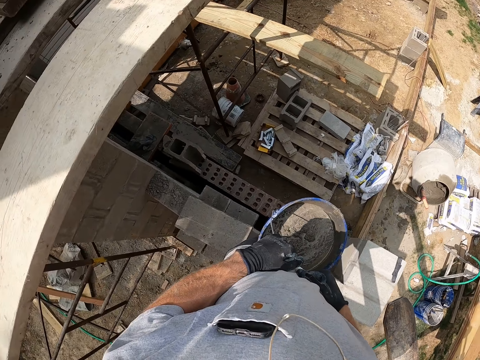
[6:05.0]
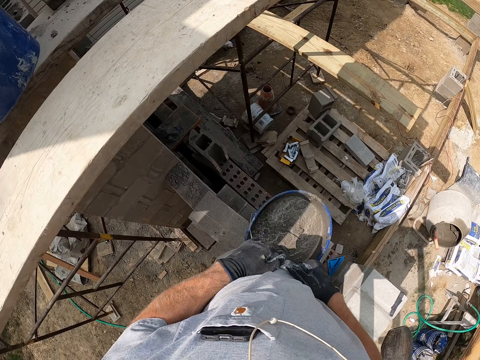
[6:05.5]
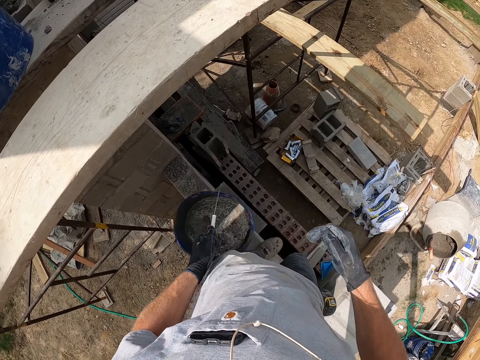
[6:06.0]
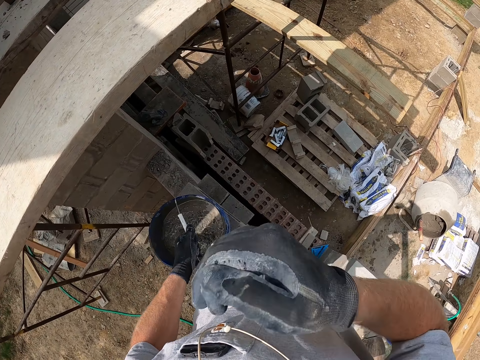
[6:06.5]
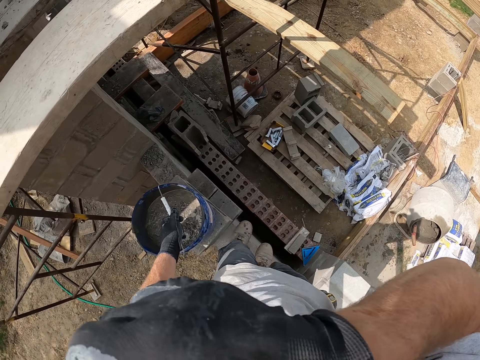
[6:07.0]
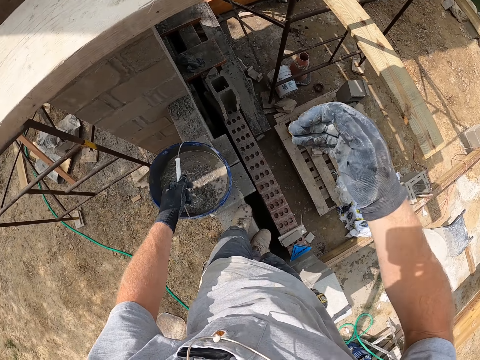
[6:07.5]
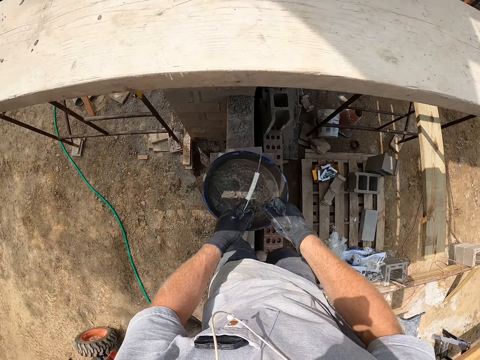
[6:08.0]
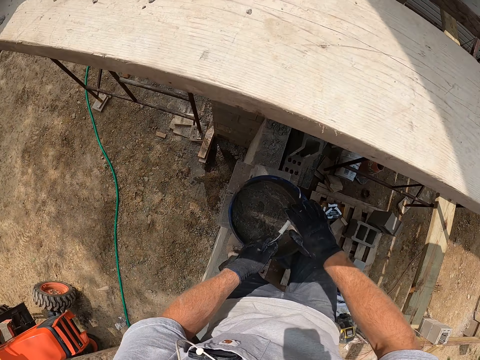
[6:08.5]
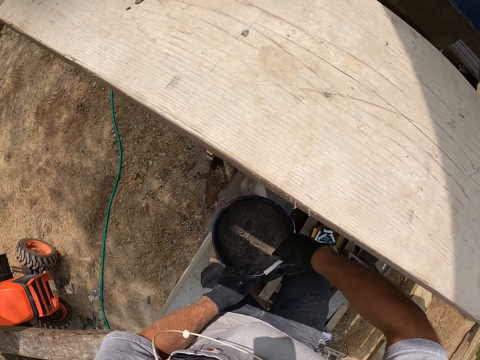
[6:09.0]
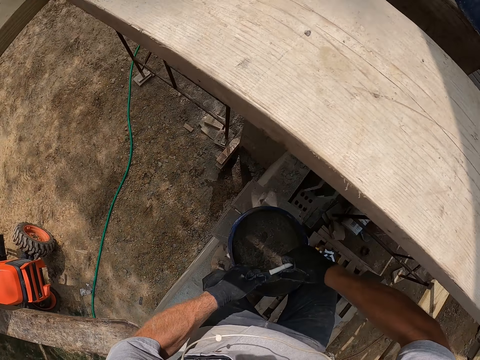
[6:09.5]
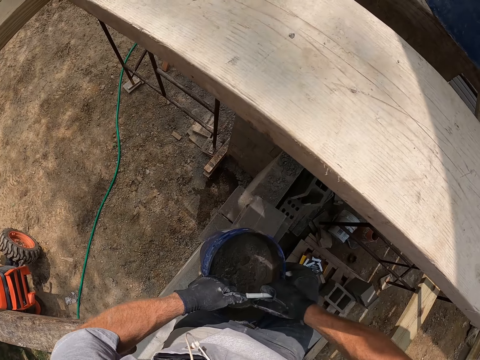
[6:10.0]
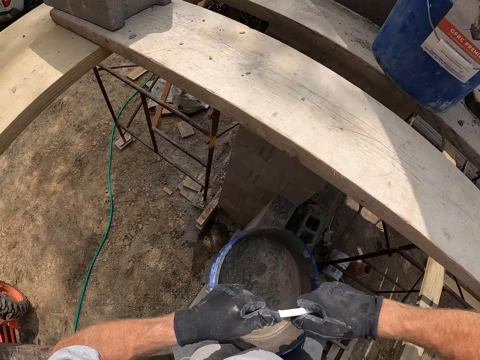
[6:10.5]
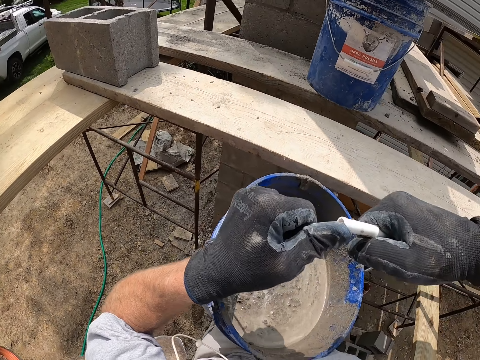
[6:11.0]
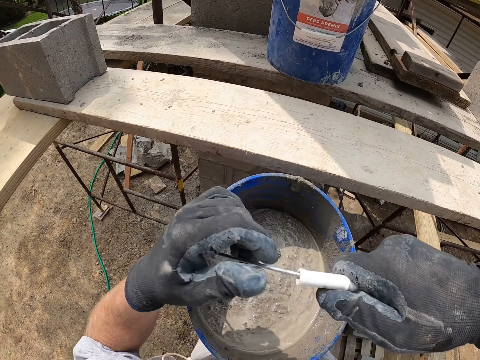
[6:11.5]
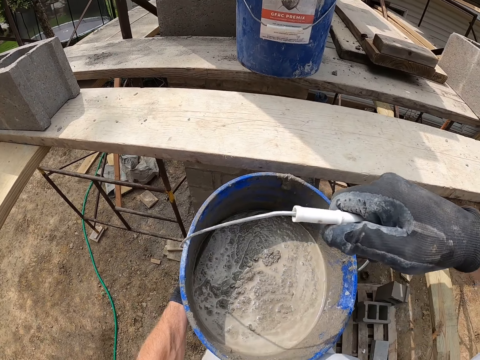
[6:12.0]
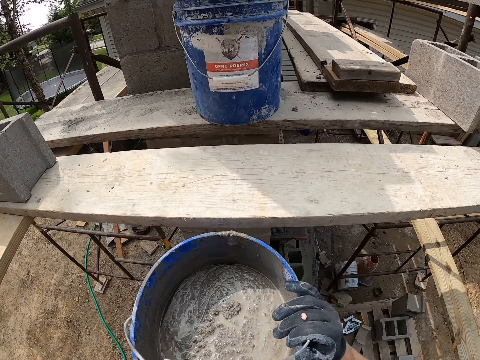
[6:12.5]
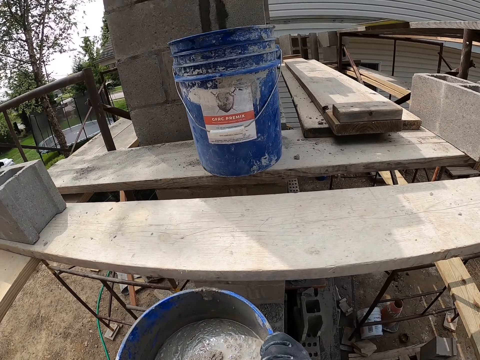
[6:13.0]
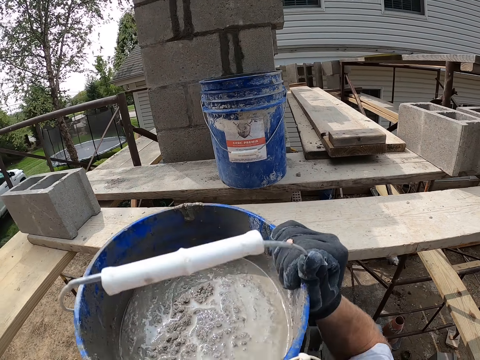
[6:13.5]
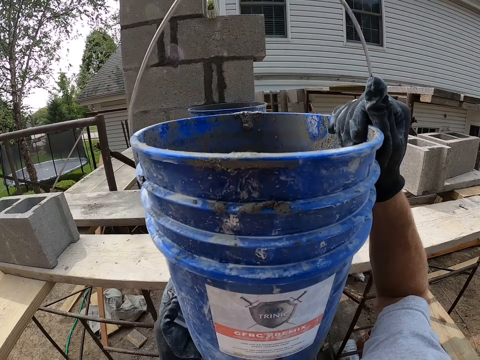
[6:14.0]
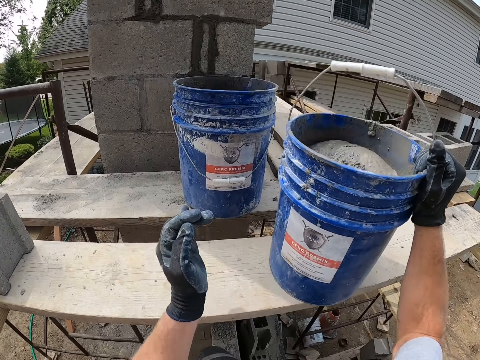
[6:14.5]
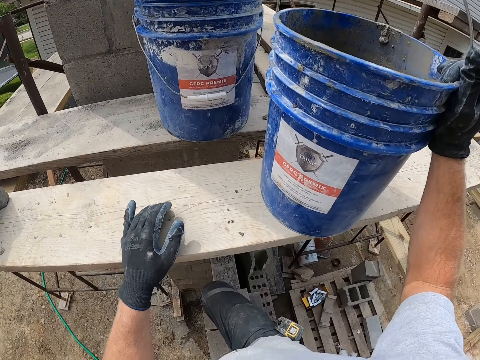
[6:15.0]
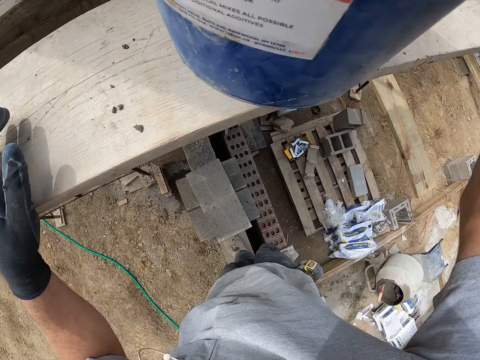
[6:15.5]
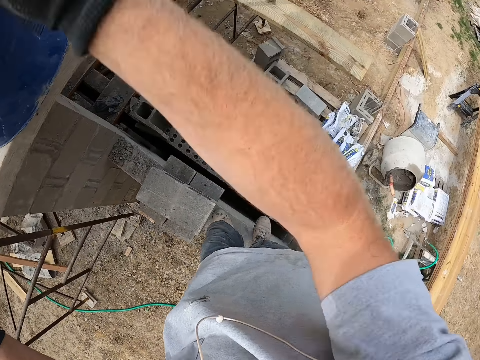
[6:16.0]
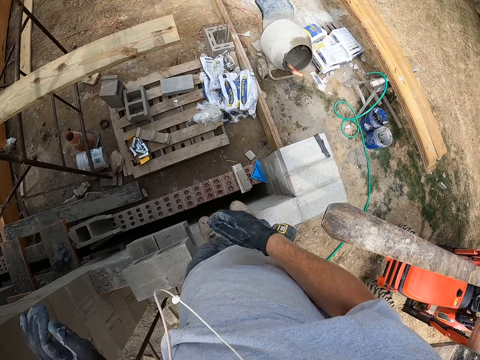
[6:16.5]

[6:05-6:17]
The camera wearer touches his face. He puts the bucket on the concrete wall. He lifts up the bucket with cement. He puts the bucket with cement on the wooden structure.

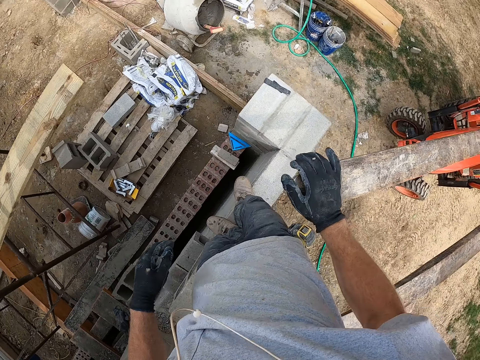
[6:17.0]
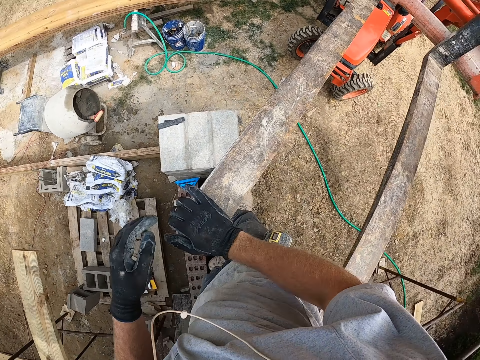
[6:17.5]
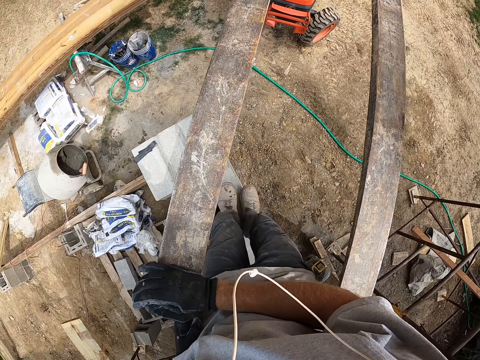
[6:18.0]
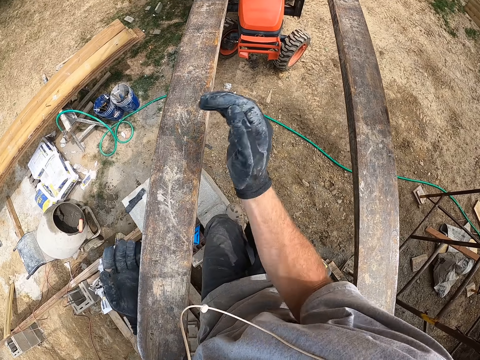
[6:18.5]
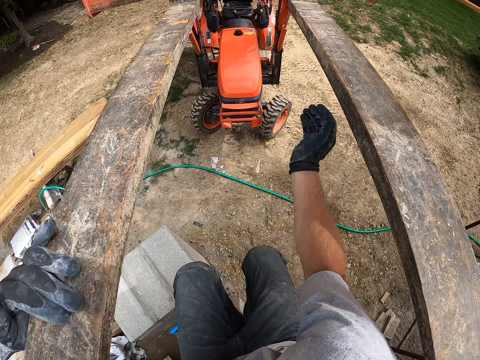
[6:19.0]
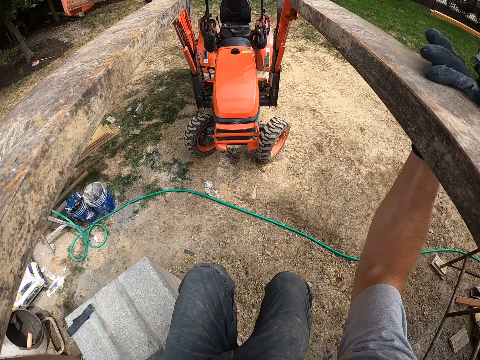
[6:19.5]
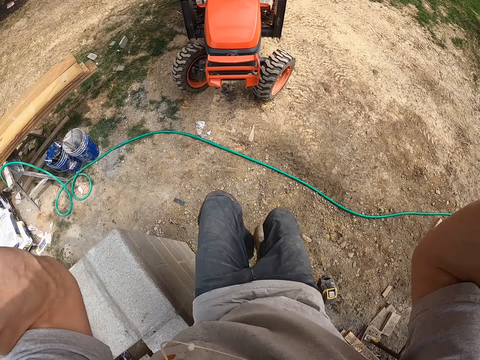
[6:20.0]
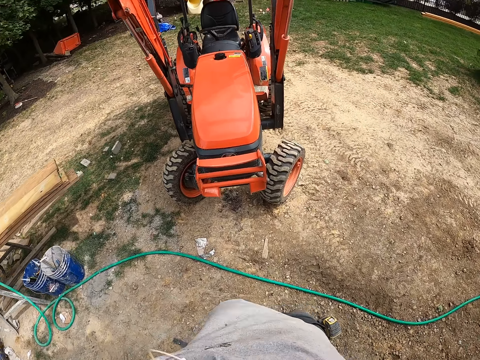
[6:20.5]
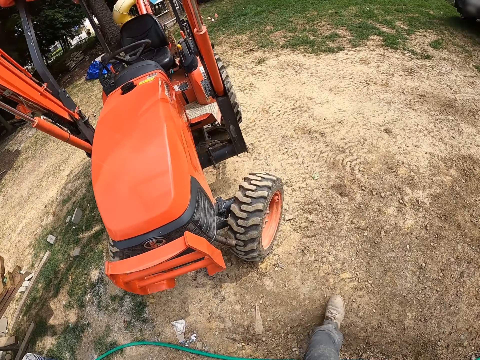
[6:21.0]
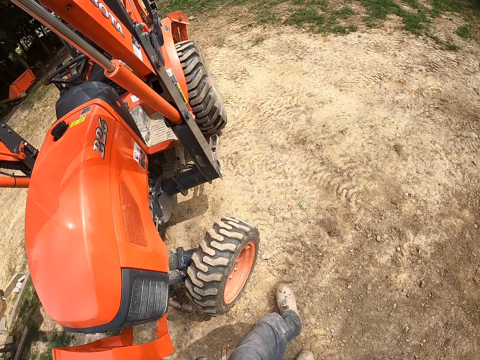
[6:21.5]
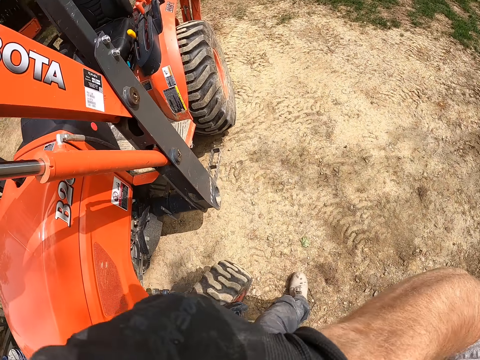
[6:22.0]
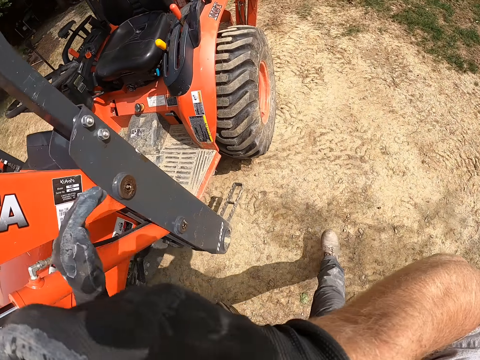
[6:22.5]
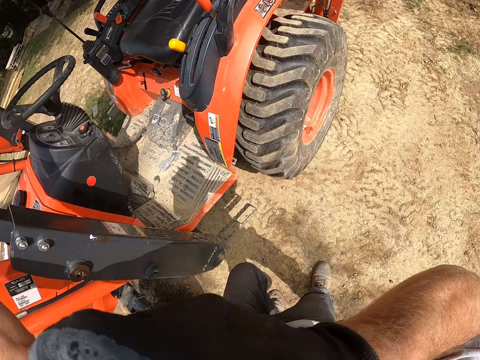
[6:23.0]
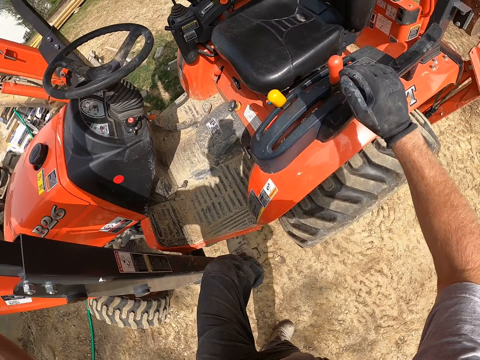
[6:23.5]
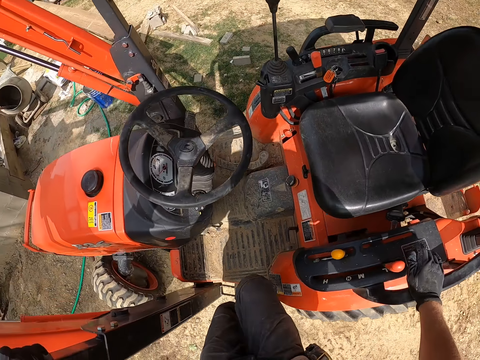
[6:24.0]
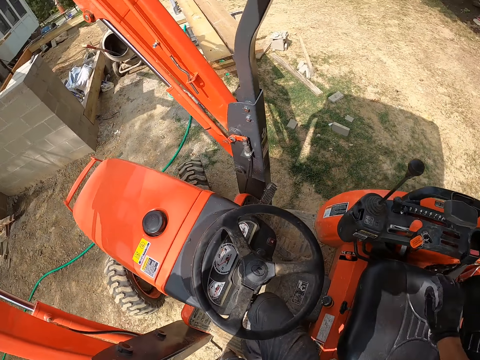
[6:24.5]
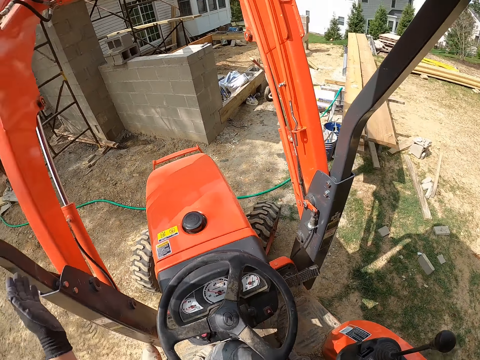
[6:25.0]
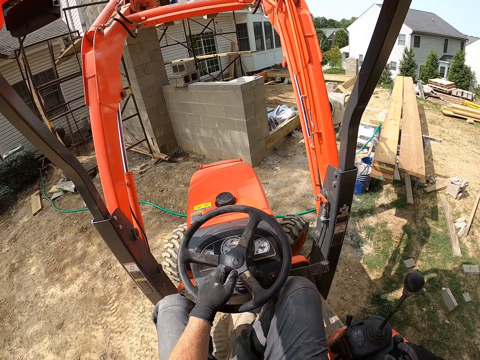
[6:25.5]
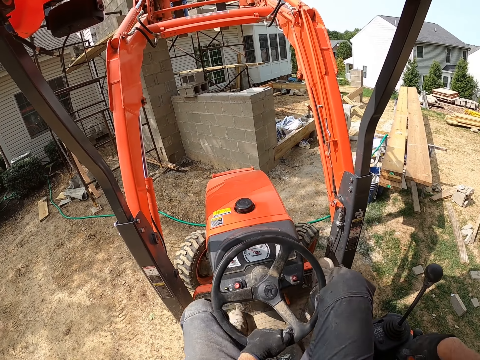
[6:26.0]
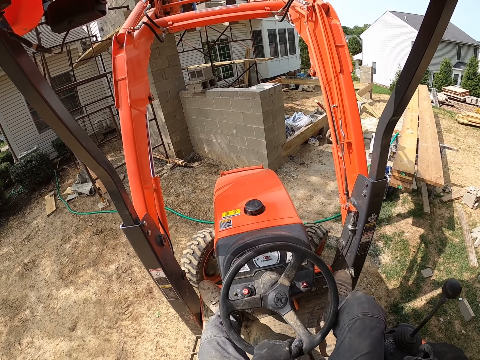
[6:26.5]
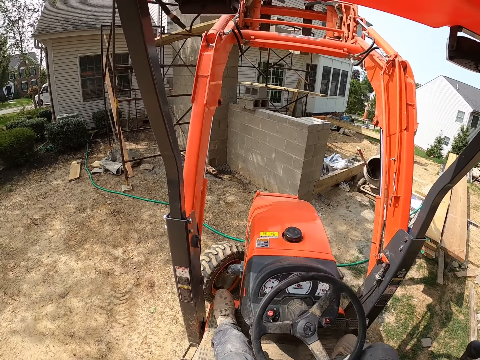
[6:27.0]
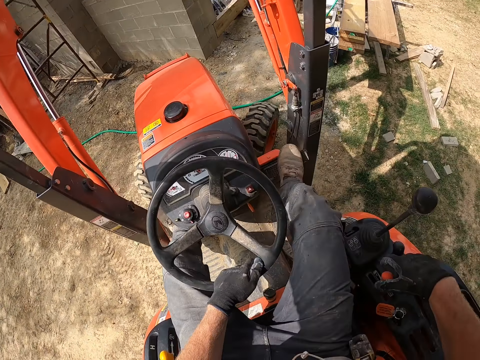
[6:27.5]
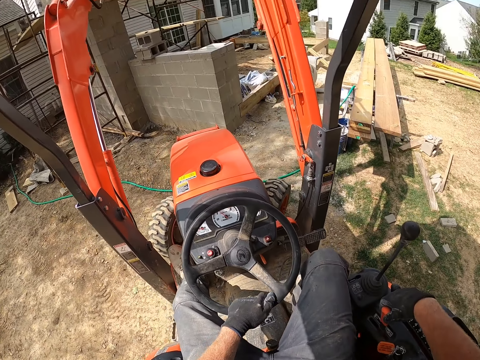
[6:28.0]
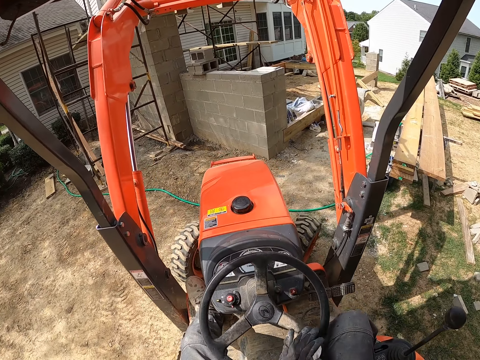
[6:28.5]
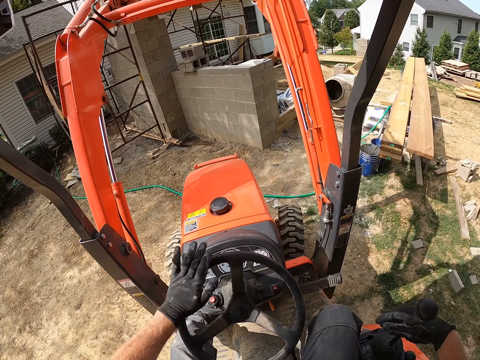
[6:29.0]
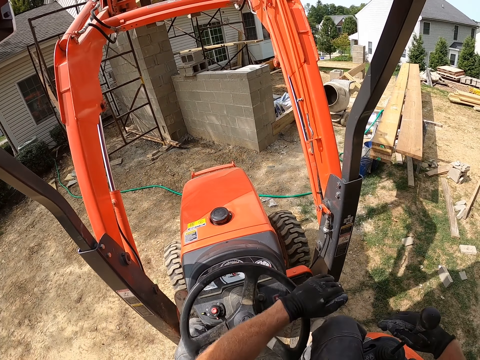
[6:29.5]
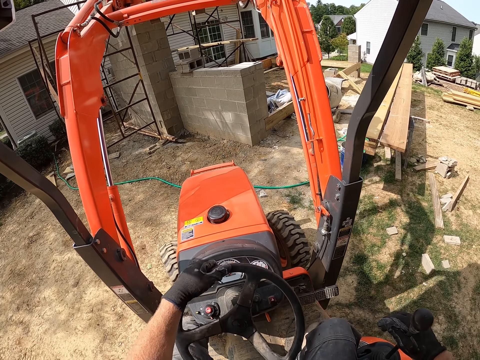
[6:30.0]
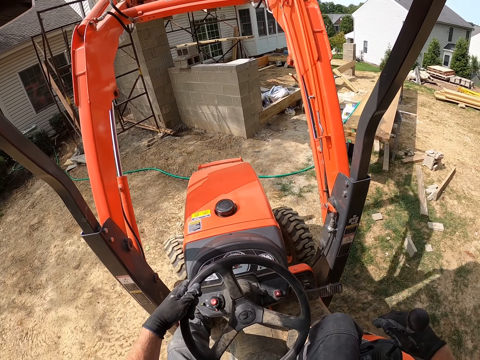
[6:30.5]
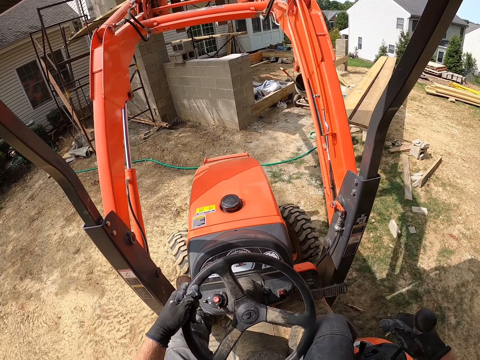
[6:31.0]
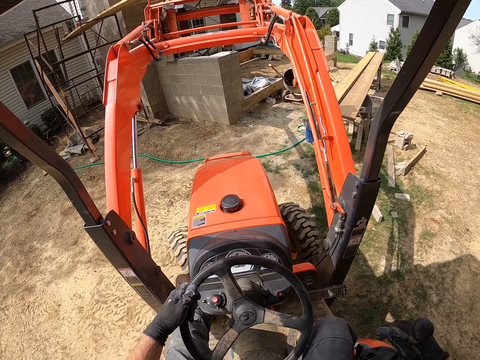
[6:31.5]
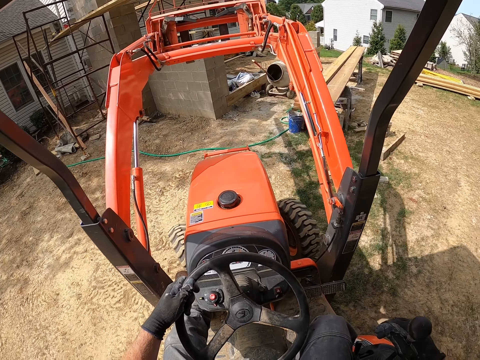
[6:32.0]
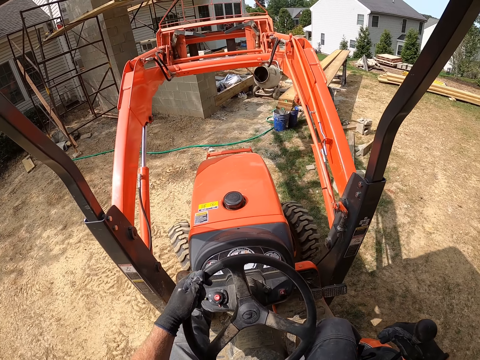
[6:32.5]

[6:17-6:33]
The camera wearer holds the forklift. He hangs on the forklift. He jumps from the concrete wall. He walks in the compound. He touches his face. He boards the forklift. He operates the forklift.
